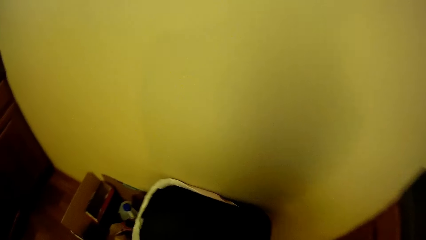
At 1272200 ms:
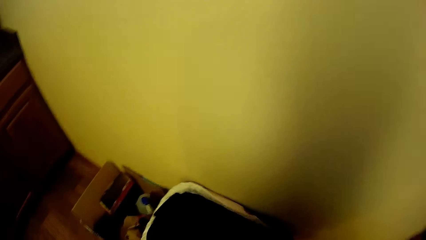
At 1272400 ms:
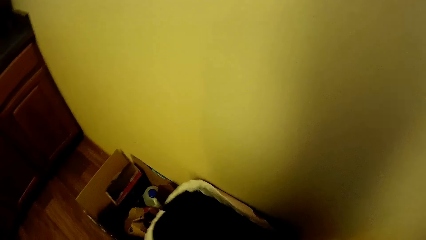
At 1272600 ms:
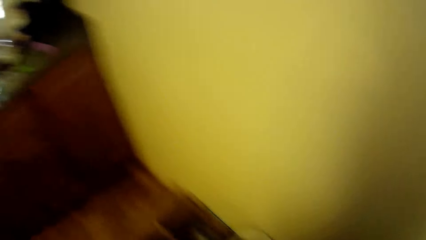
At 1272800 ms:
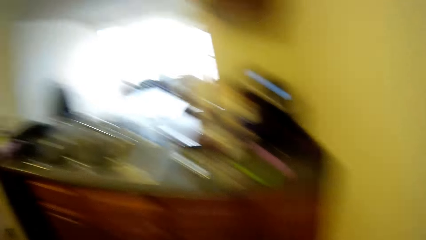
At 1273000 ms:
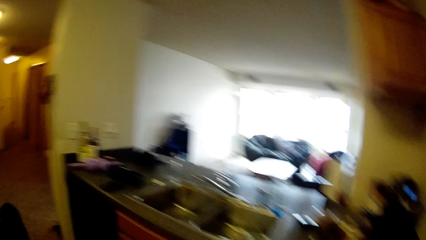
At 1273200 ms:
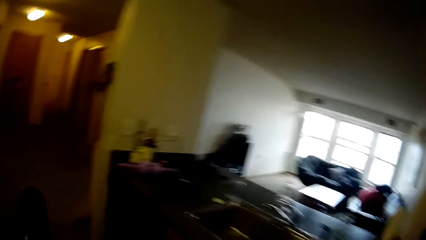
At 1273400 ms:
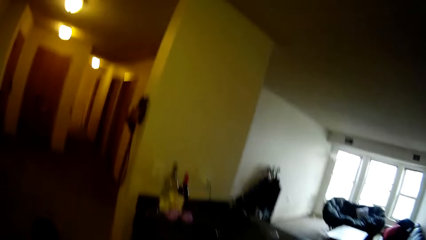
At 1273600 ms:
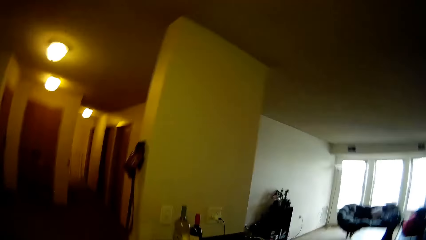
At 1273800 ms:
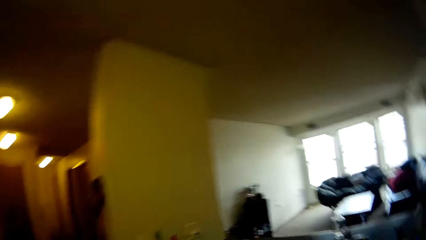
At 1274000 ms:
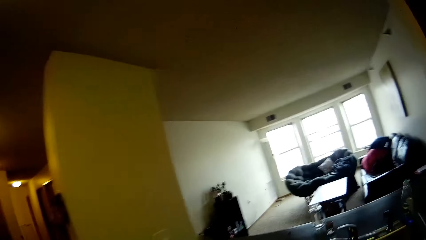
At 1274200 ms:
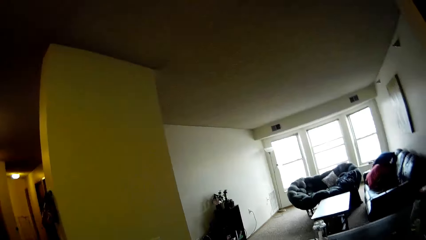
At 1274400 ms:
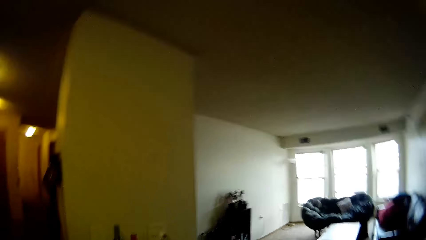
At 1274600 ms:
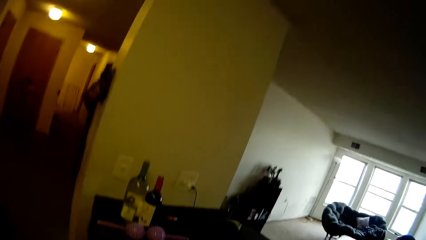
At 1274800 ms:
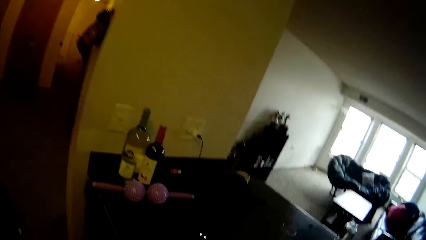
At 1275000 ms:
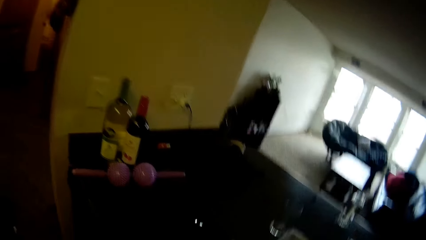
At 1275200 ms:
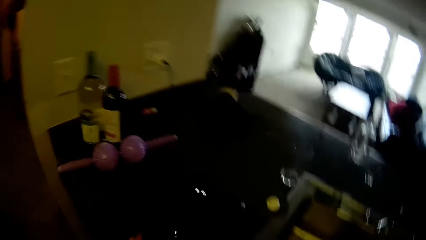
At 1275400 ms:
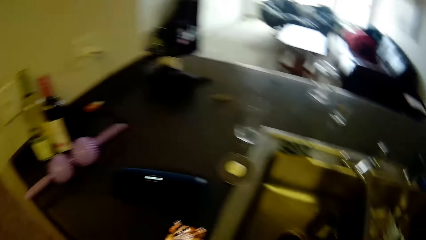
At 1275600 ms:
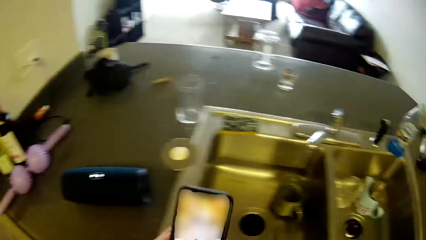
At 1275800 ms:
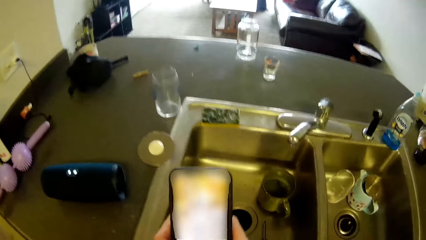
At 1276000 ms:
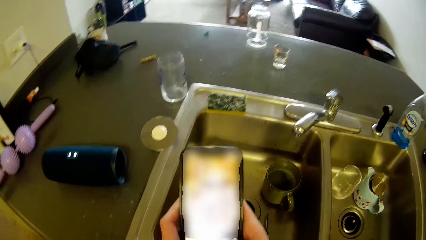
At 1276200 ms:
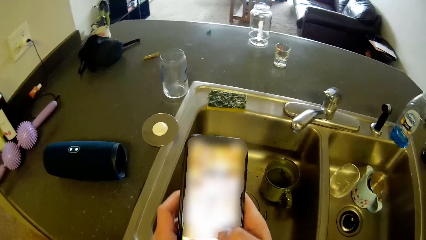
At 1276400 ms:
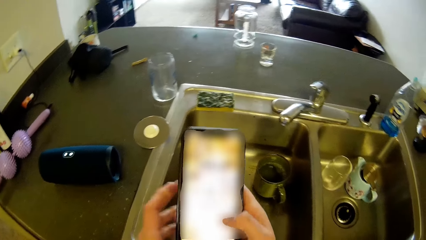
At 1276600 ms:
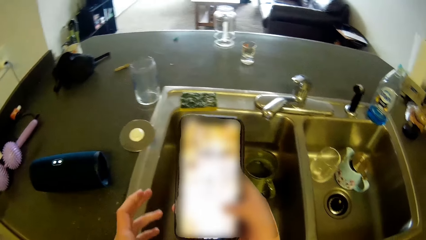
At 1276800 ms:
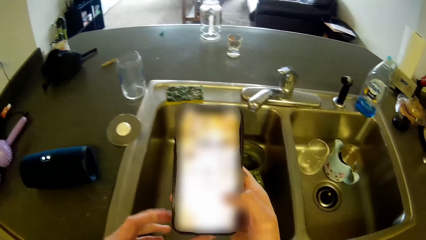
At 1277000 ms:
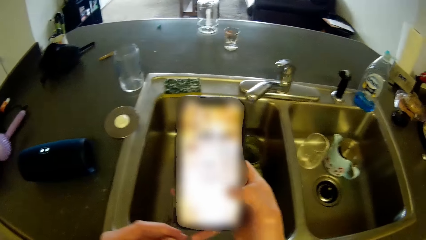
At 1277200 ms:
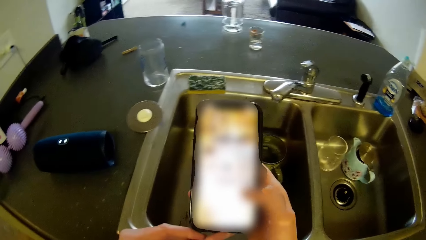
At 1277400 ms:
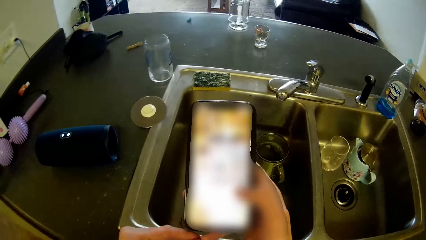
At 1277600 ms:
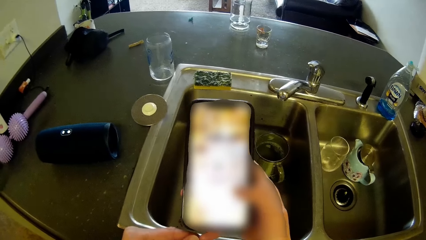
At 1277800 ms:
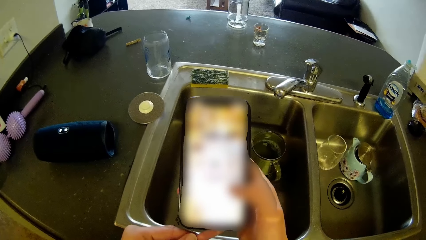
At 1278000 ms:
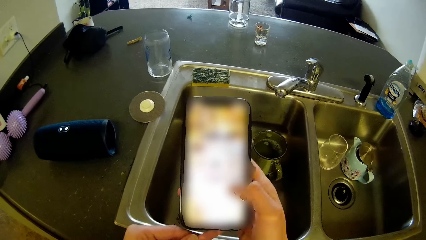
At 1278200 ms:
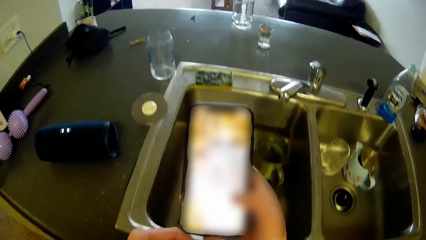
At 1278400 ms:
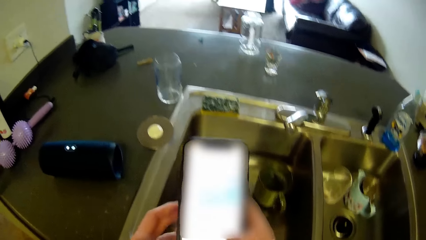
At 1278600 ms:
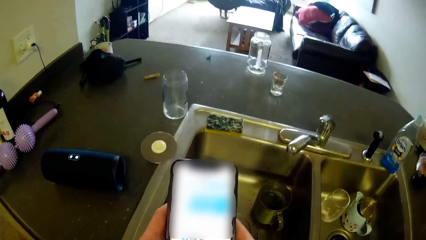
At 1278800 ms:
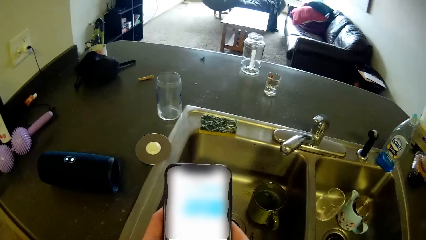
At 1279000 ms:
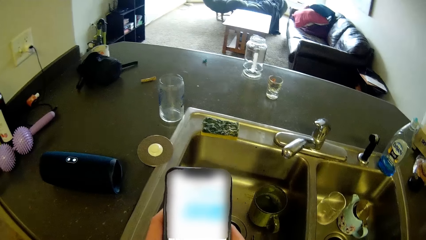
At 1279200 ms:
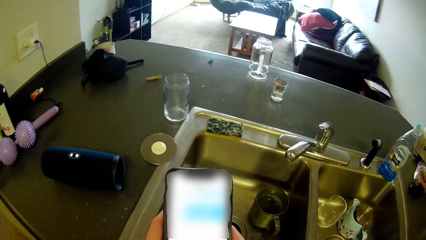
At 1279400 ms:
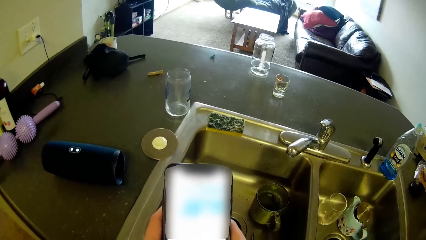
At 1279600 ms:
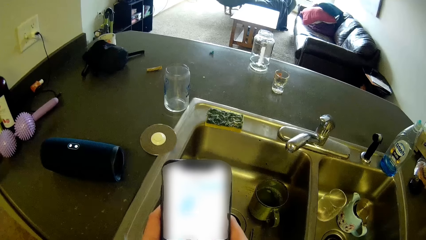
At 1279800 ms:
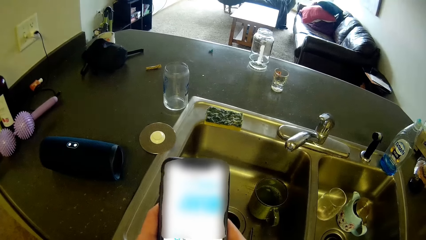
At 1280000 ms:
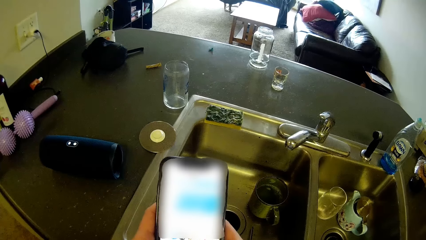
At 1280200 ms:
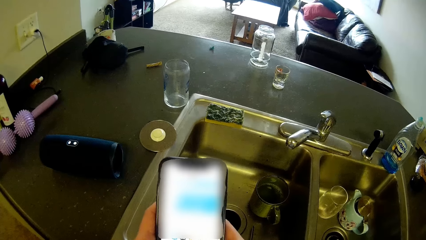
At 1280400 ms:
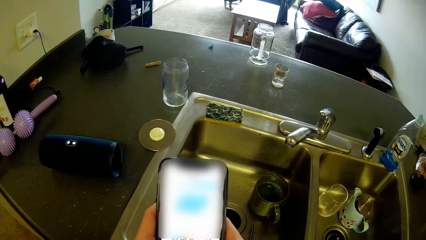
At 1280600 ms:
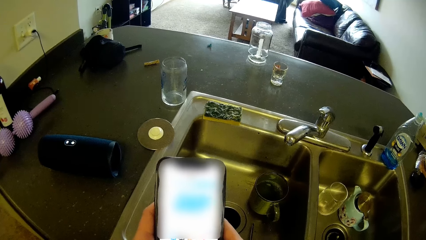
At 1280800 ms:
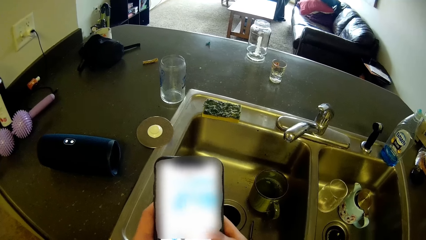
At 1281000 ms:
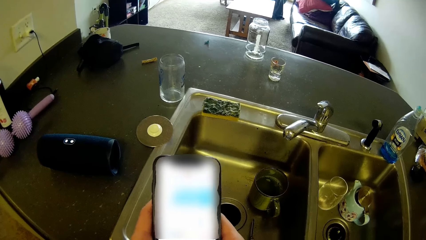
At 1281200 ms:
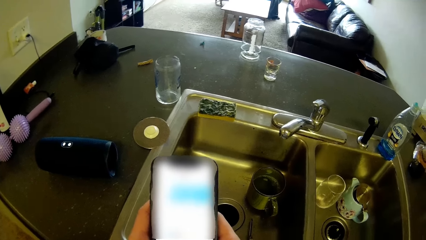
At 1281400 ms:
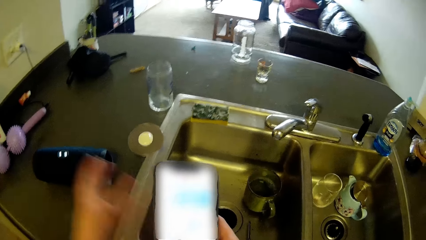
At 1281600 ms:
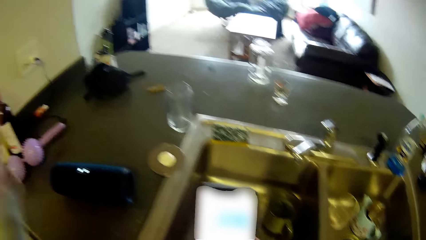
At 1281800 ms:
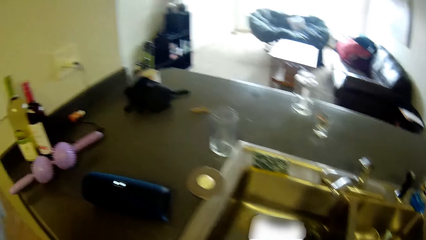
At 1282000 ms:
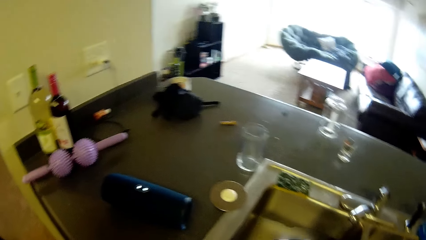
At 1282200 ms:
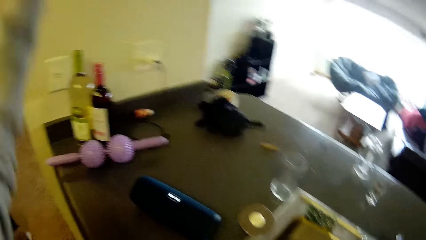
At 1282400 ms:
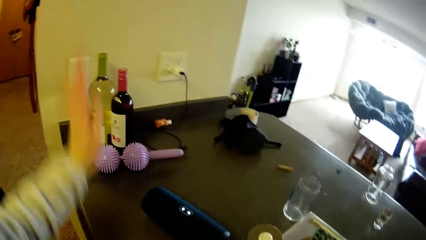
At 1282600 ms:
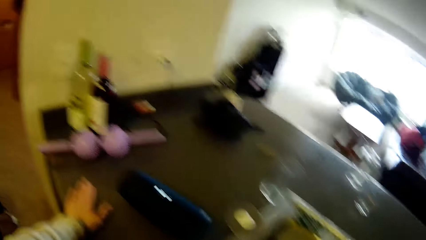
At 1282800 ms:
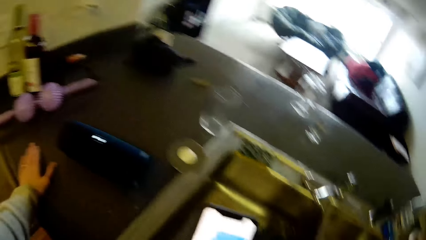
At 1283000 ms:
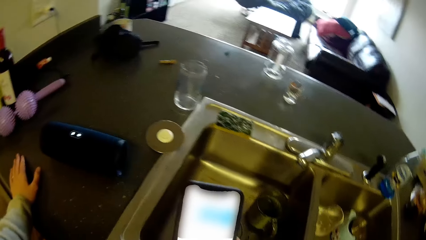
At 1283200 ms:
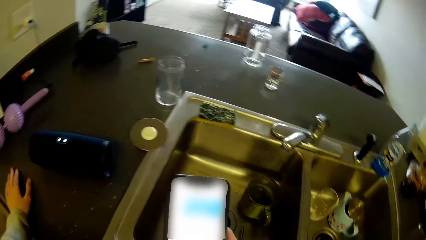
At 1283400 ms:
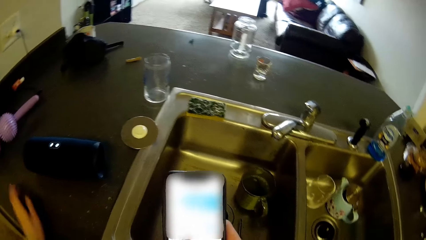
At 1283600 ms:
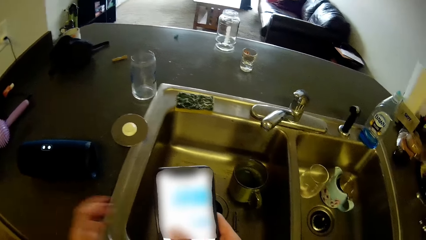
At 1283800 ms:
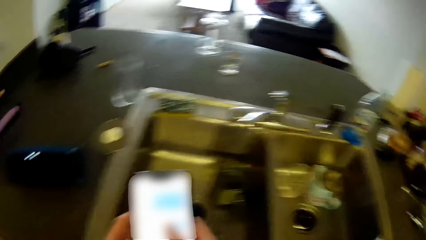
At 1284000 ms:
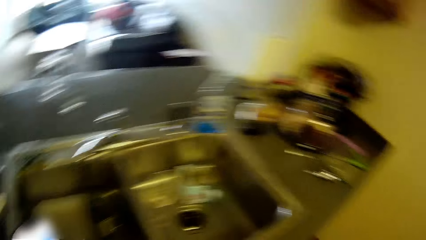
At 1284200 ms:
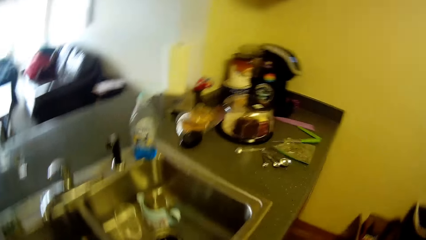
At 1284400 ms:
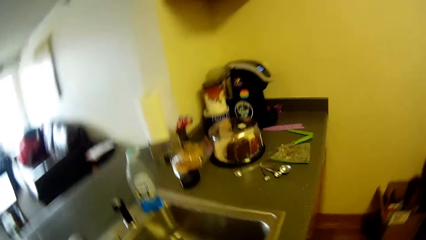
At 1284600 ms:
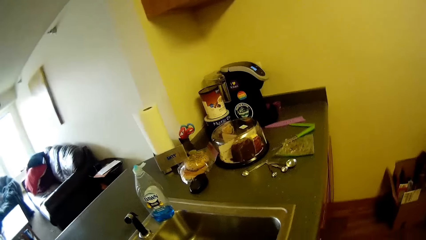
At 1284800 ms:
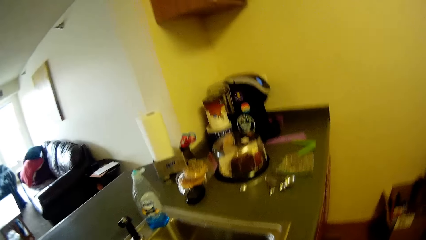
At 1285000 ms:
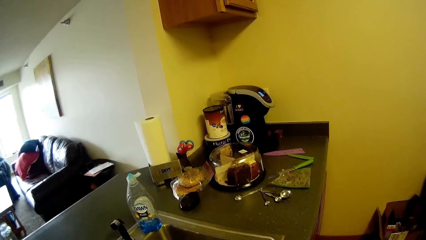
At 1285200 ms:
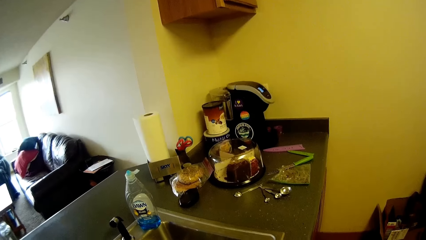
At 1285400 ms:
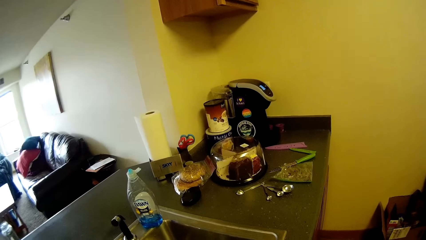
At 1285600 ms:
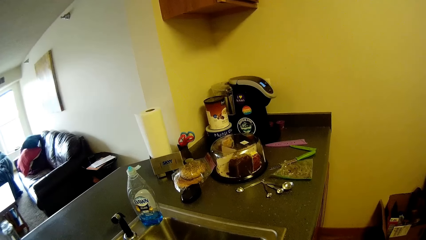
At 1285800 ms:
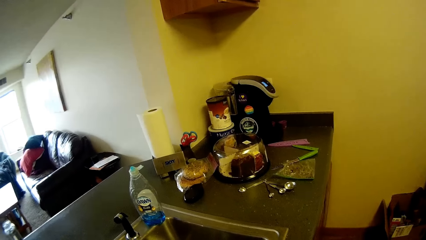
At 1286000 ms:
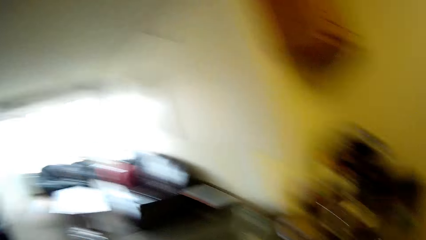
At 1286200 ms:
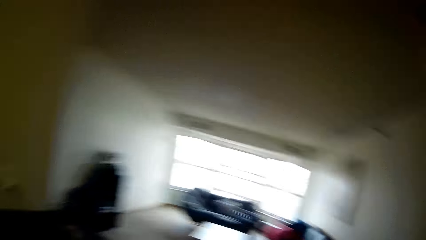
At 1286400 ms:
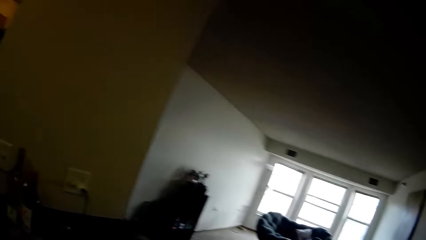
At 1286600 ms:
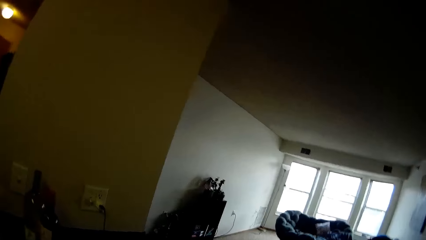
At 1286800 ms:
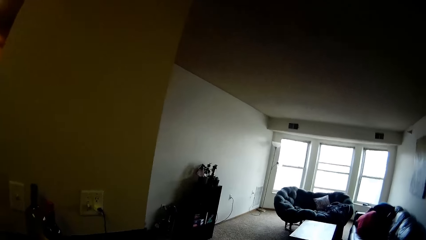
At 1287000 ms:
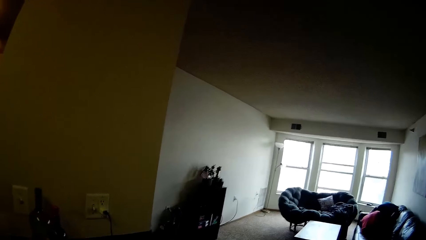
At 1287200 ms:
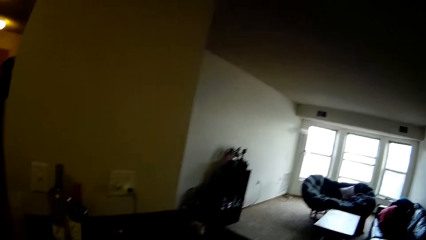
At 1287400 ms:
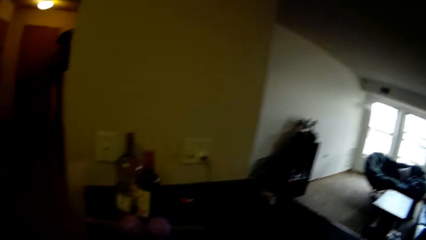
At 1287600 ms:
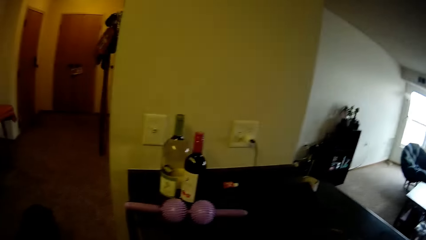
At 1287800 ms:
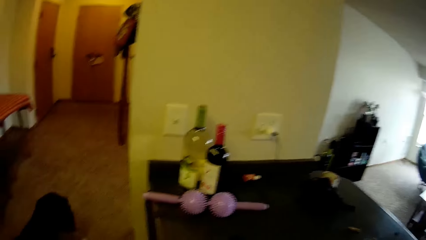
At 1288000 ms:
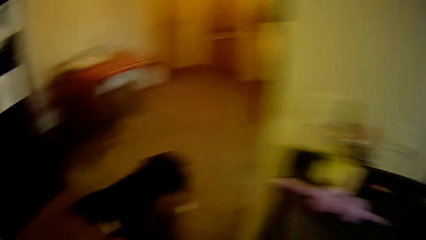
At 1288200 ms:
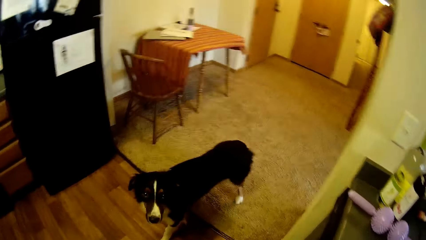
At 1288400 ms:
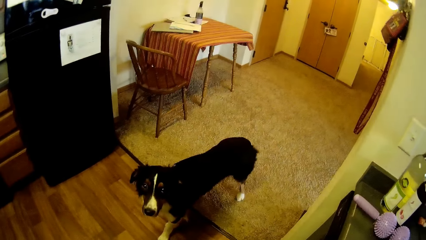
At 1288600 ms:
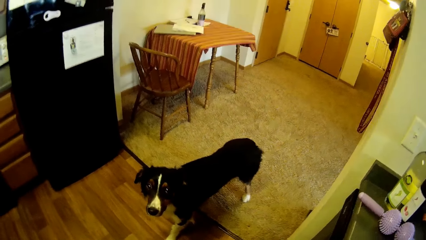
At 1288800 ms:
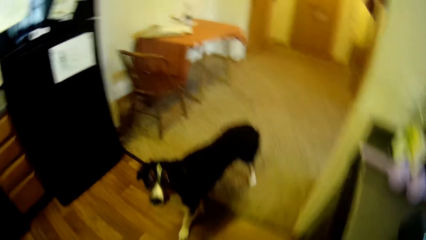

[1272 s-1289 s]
The camera wearer drops something in the dustbin and walks in the room. They operate the phone. They place the left hand on the sink. They look around.
